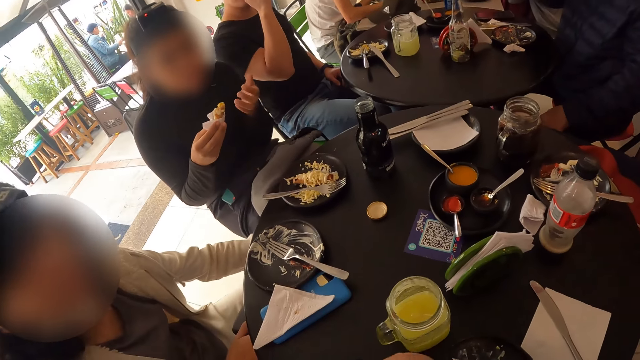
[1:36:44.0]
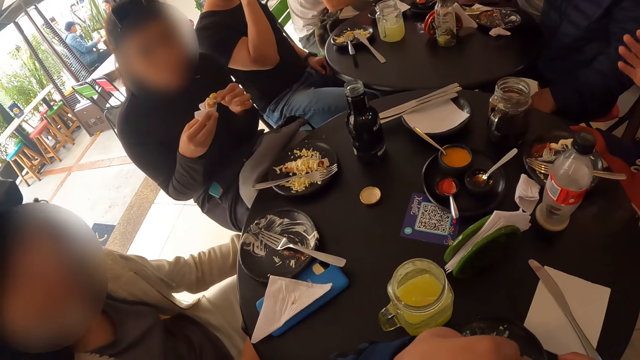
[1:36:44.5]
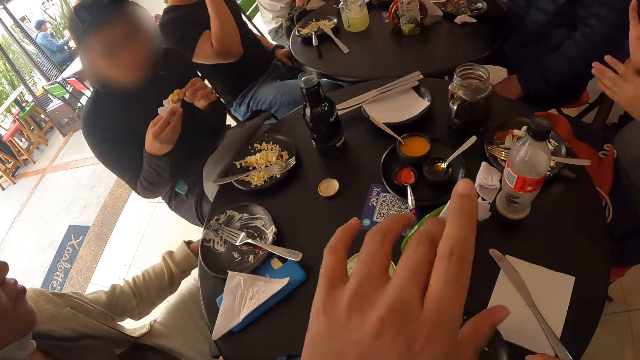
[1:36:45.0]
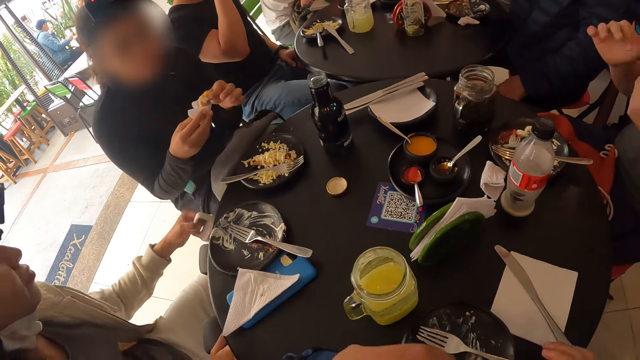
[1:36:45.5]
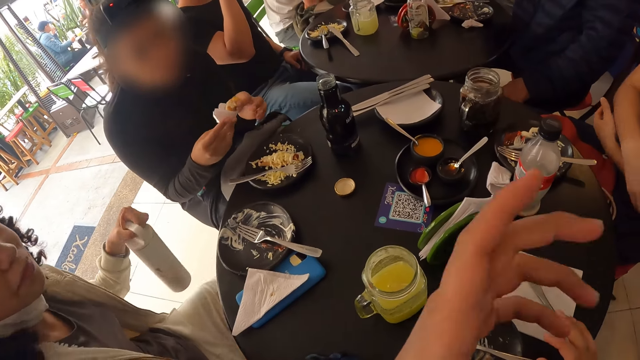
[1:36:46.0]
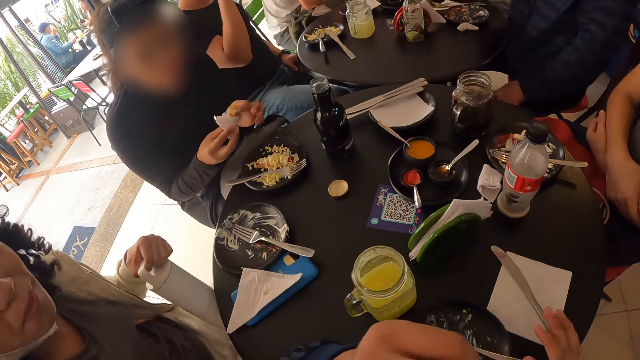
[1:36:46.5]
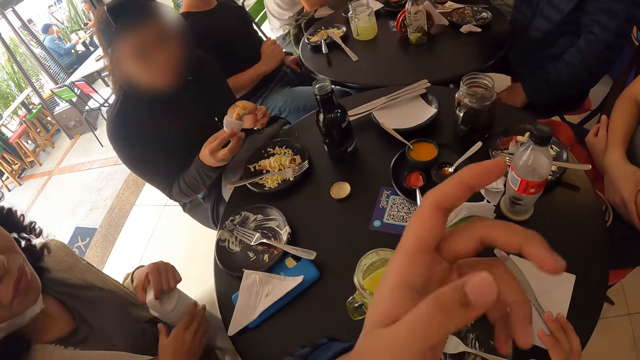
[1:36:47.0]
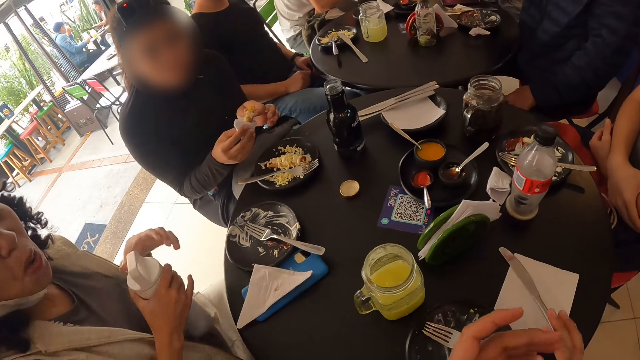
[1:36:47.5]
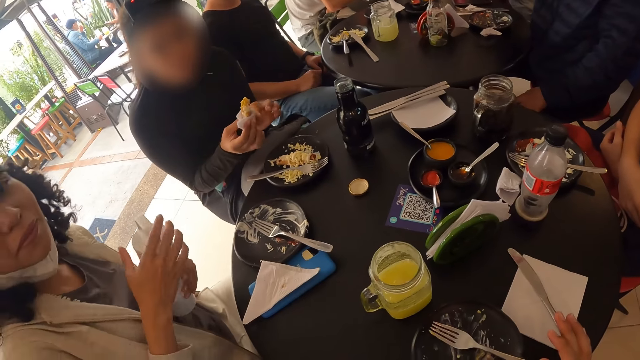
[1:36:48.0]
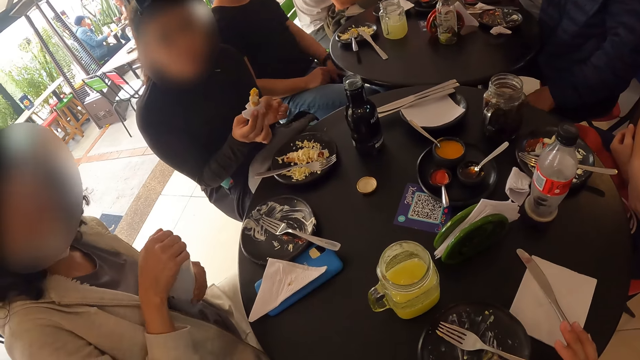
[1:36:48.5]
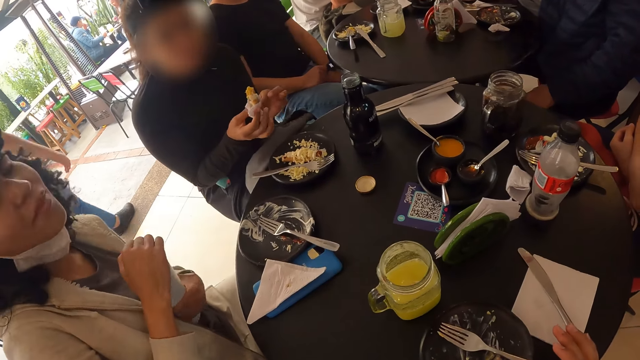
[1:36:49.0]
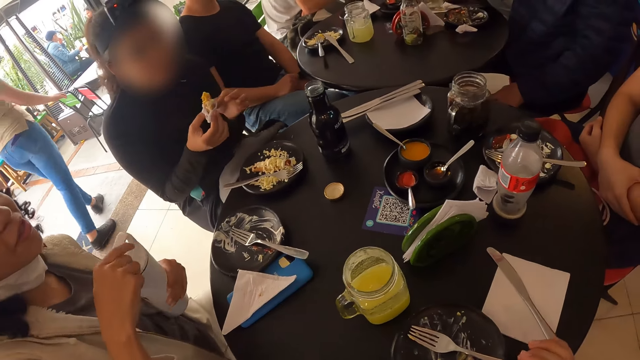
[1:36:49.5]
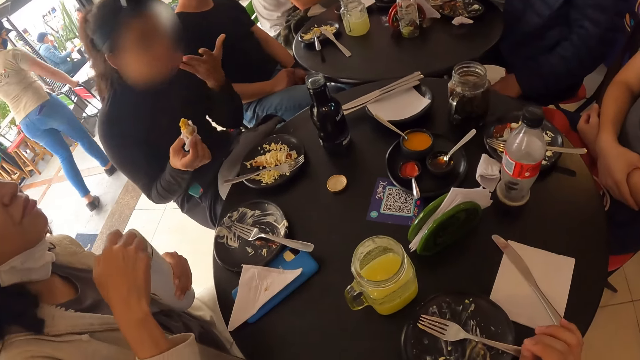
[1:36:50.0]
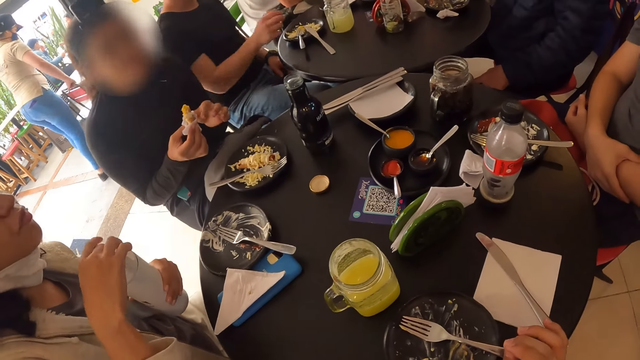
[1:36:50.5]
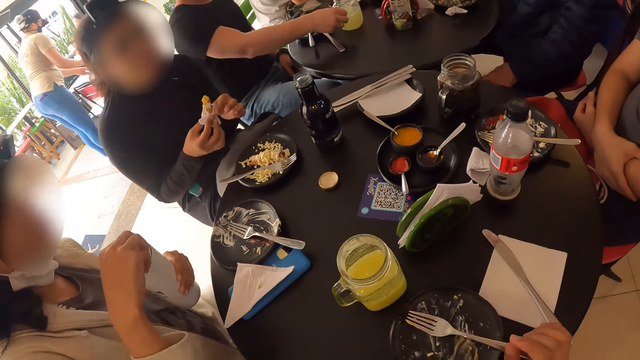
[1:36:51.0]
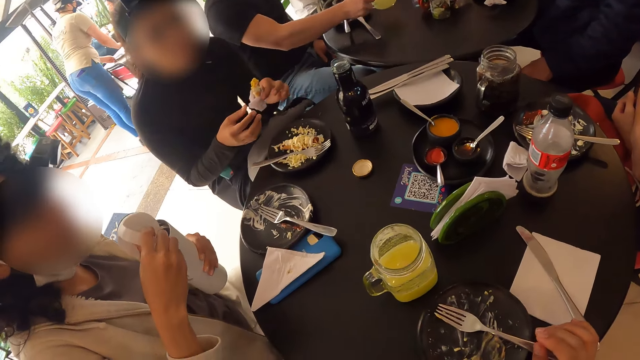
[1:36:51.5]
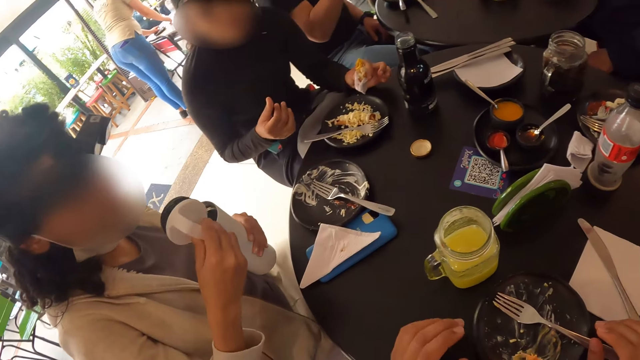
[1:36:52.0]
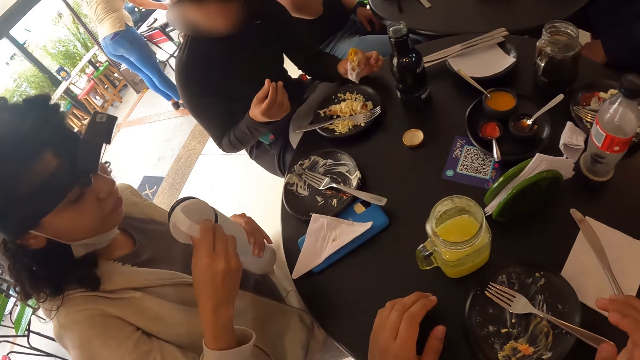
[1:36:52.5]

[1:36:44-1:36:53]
A woman holds the hotdog in the serviette with both hands. The camera wearer interacts with a person. Another woman holds a bottle with her left hand. She passes the bottle to her right hand with her left hand, passes the bottle to her left hand with her right hand, and removes the cap from the bottle in her left hand with her right hand. The first woman holds the hotdog in the serviette with her right hand and wipes her mouth with her left hand. She holds the hotdog in the serviette with both hands. She holds the hotdog in the serviette with her left hand.

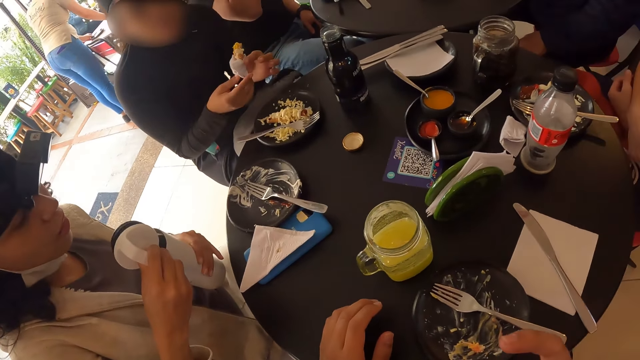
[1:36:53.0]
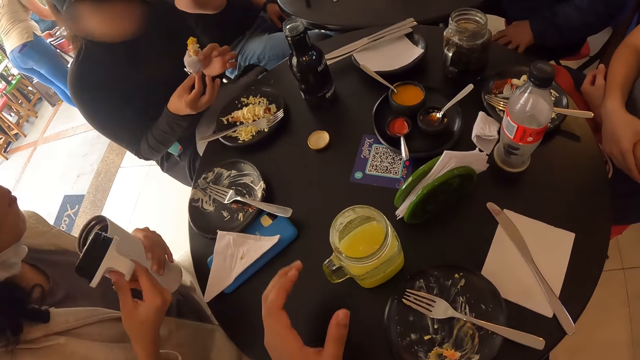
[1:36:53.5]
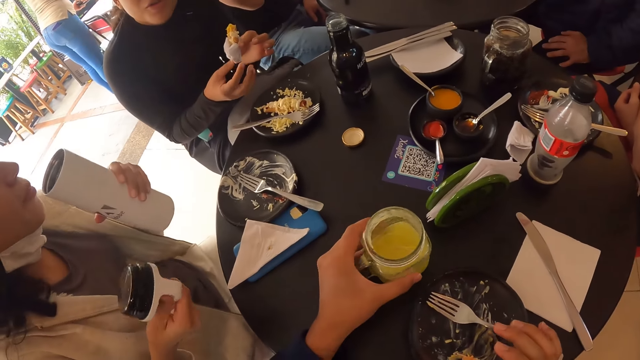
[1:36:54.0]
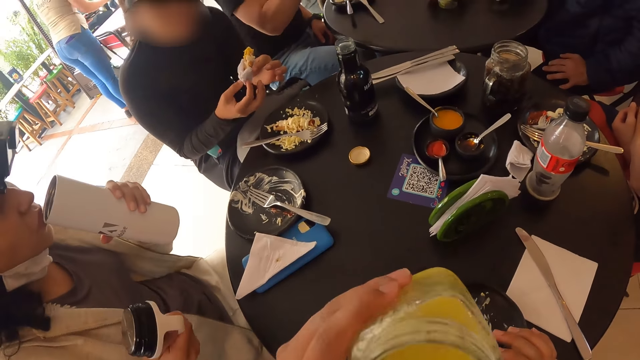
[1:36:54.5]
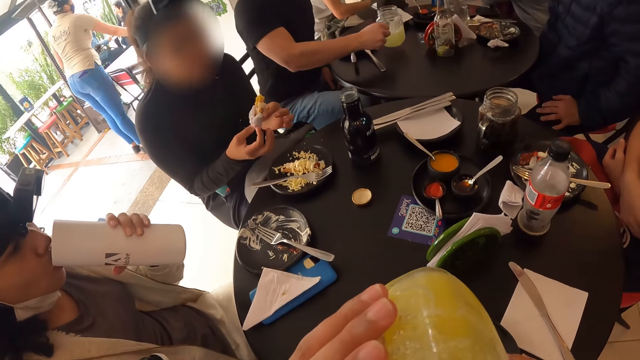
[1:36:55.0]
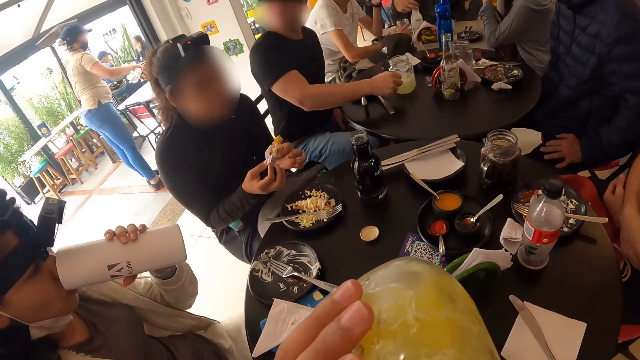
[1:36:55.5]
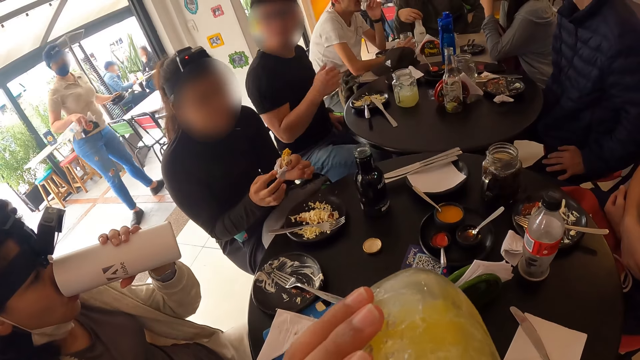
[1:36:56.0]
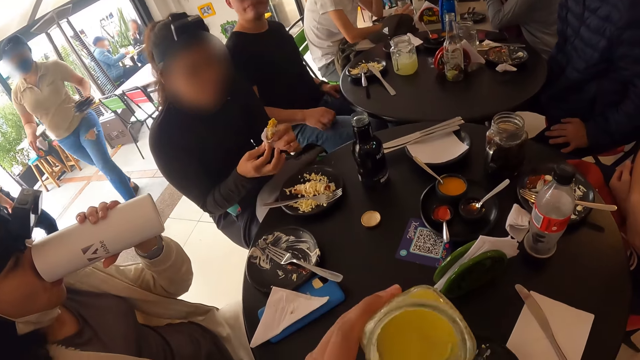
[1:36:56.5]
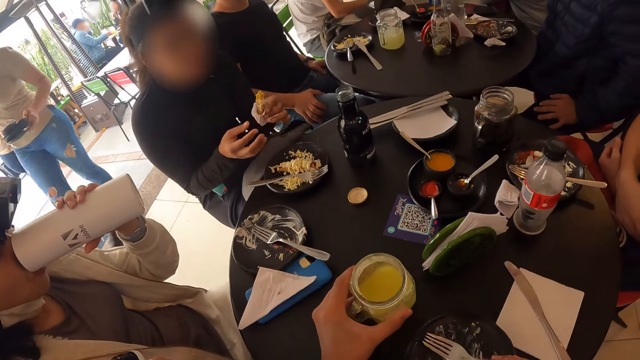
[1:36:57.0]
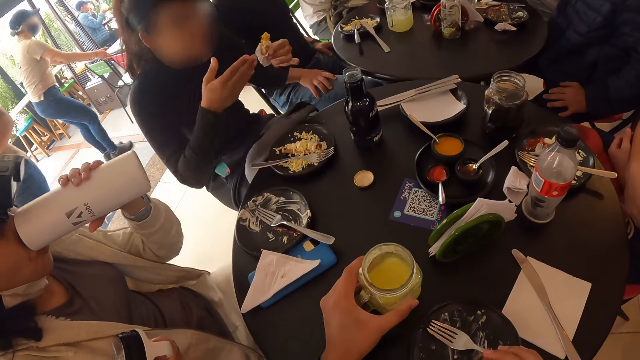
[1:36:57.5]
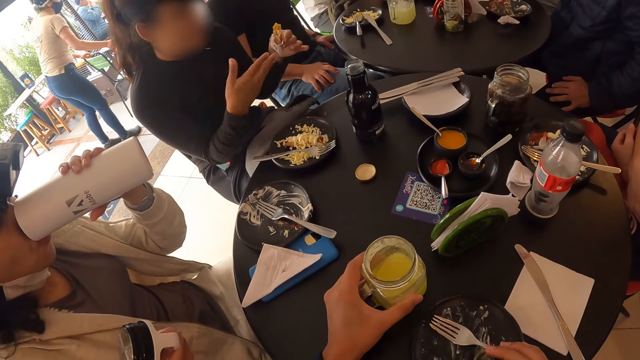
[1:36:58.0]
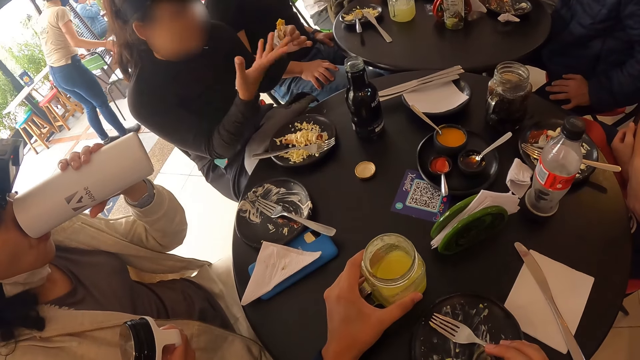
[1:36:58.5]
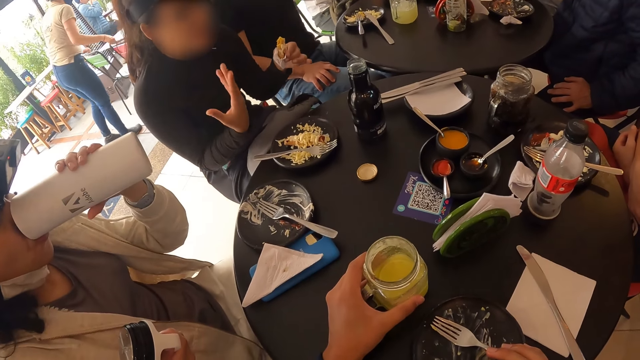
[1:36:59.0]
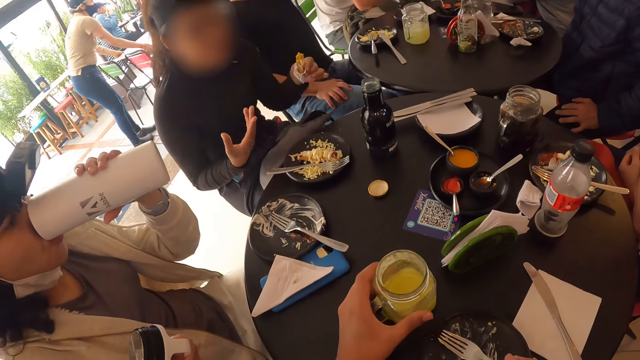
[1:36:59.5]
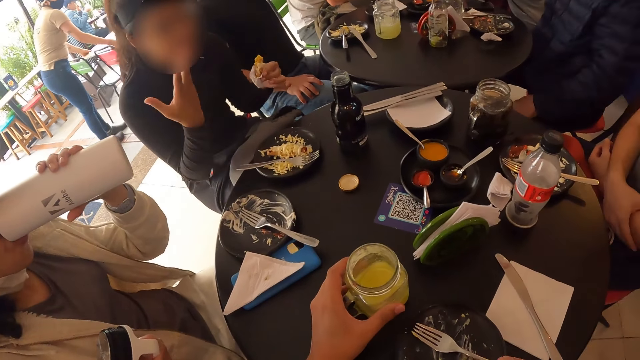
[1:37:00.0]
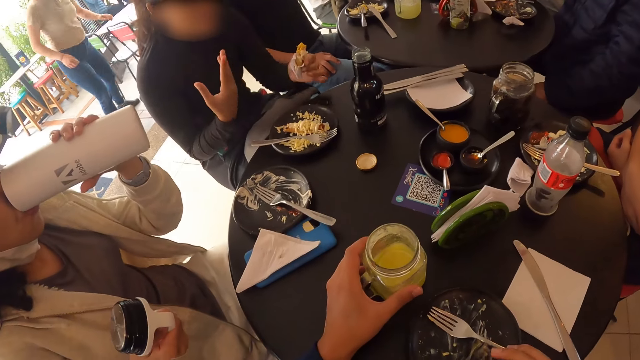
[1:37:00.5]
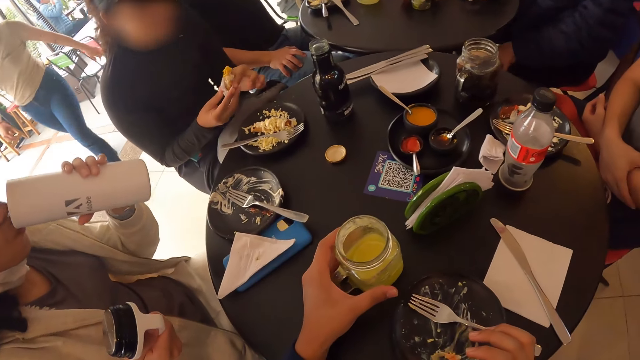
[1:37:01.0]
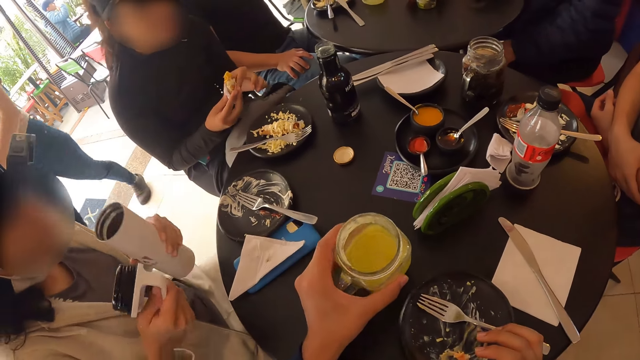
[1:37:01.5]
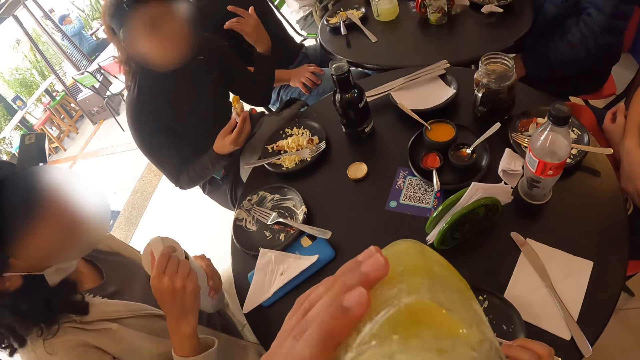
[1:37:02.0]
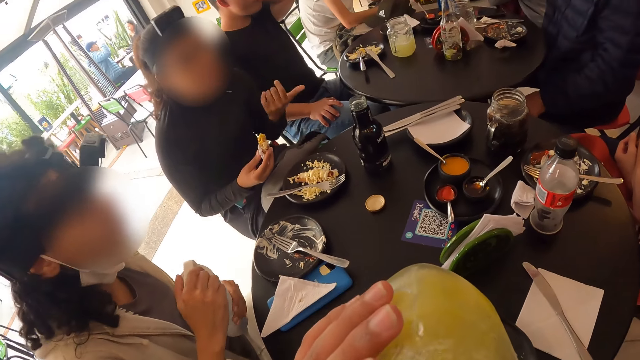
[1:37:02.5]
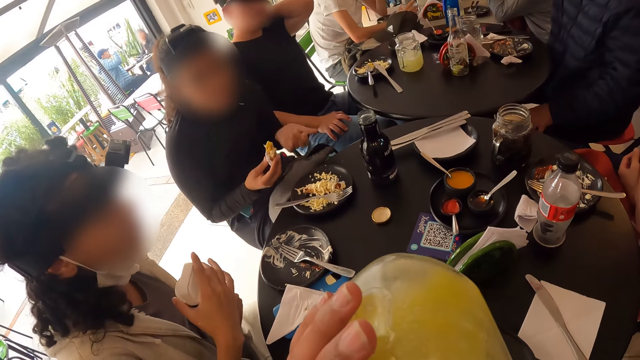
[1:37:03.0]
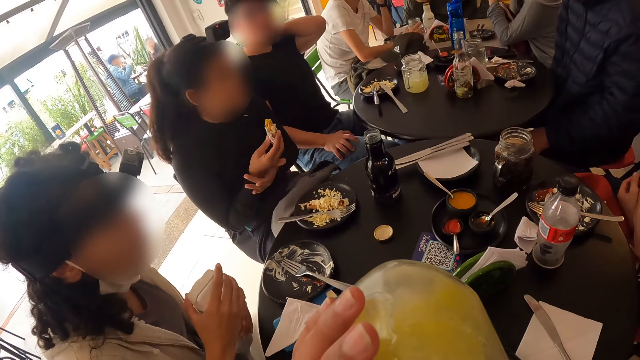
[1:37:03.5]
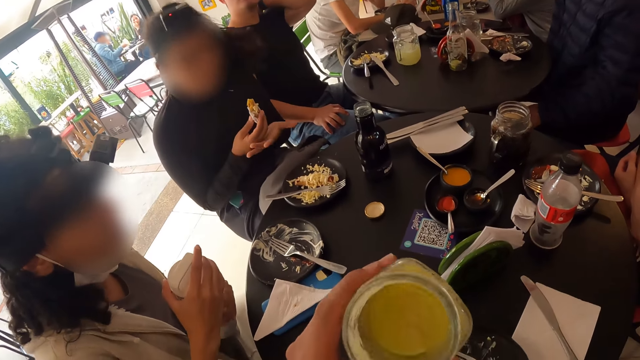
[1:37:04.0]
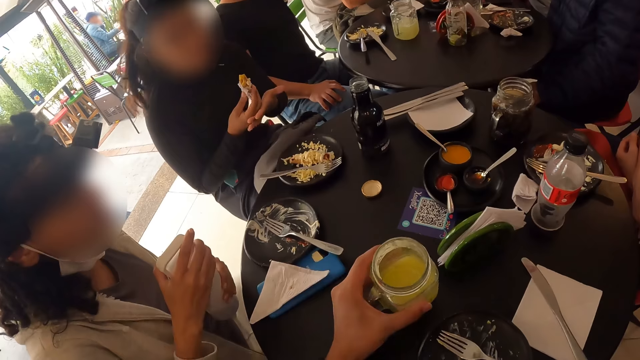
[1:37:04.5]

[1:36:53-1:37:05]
A woman wipes her right hand with the serviette in her left hand. The camera wearer picks up the glass mug on the table with his left hand. Another woman drinks water from the bottle in her left hand. The camera wearer drinks the pineapple juice from the glass mug in his left hand and drops the glass mug to the table from his left hand. A person talks to another person. The first woman holds the hotdog in the serviette with both hands. The camera wearer picks up the glass mug on the table with his left hand. The first woman holds the hotdog in the serviette with her right hand. The camera wearer drinks the pineapple juice from the glass mug in his left hand. The other woman covers the bottle in her left hand with the cap in her right hand. The camera wearer drops the glass mug to the table from his left hand.
